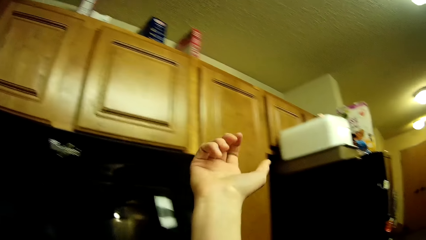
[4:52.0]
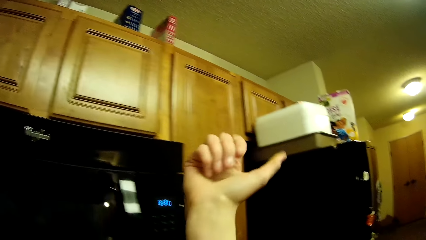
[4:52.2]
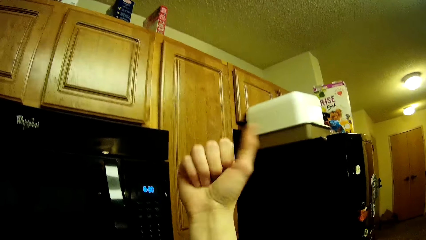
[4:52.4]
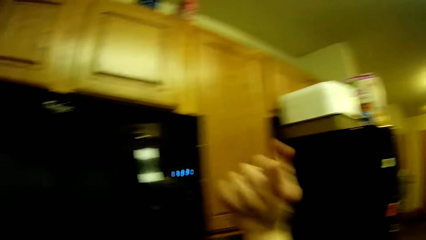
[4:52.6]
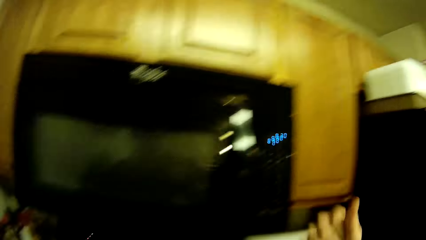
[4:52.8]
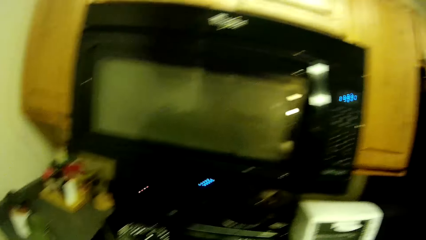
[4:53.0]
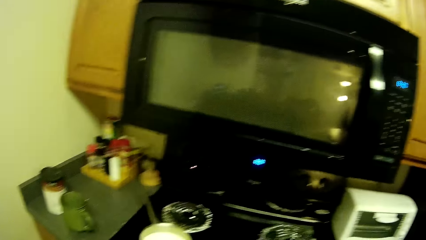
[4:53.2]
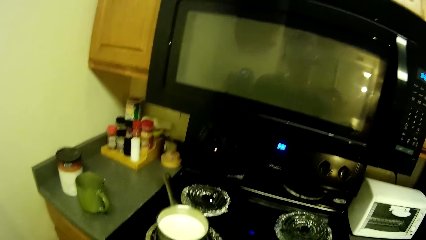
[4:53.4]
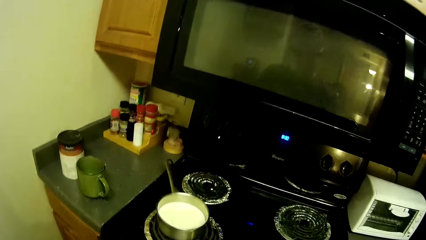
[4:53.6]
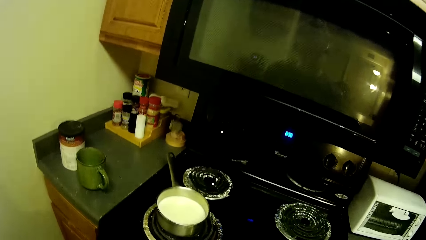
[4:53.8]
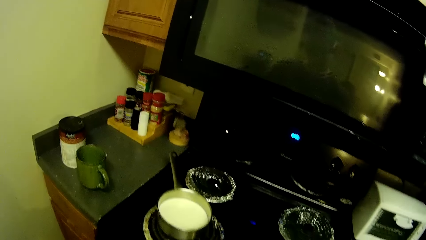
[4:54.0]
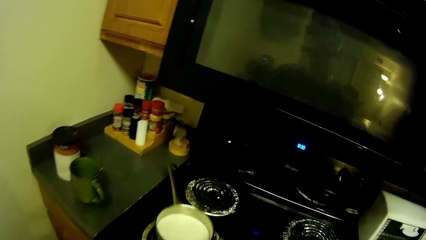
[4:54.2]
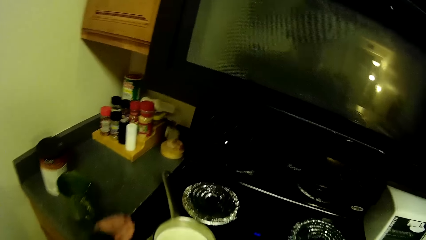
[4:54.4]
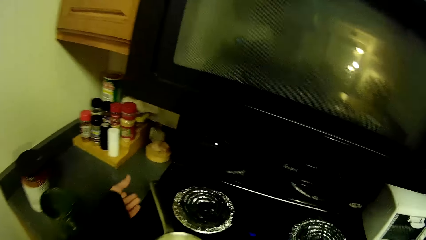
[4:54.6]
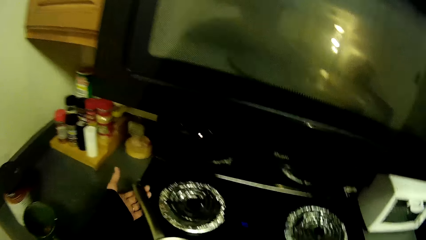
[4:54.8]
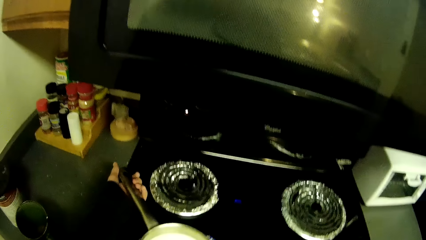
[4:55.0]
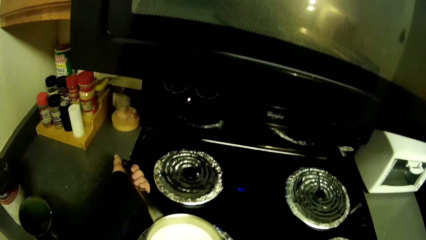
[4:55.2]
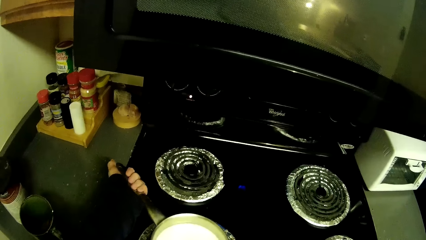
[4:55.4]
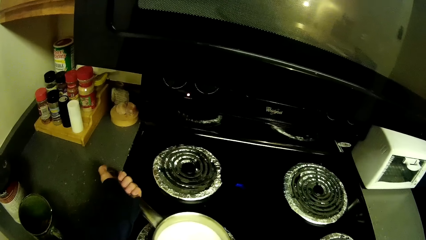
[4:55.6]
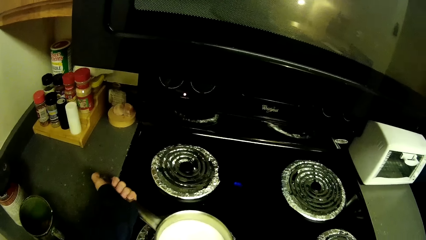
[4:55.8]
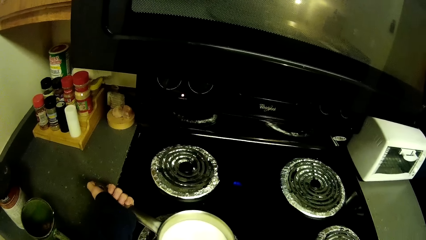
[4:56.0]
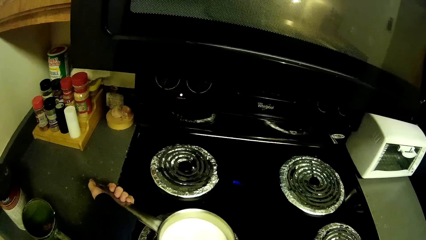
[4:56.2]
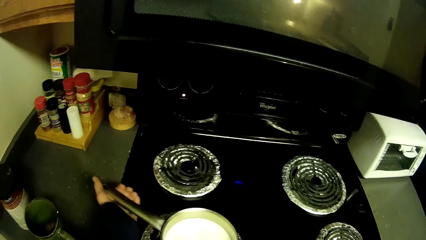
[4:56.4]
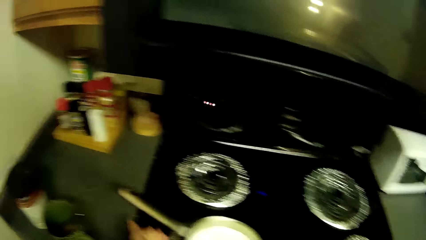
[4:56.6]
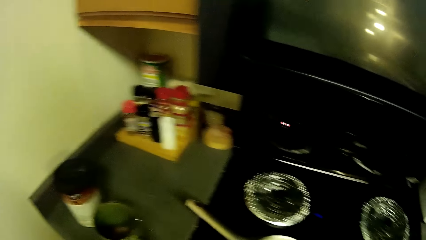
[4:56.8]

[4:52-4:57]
The camera wearer moves his hand. He holds the pan. He adjusts the pot.

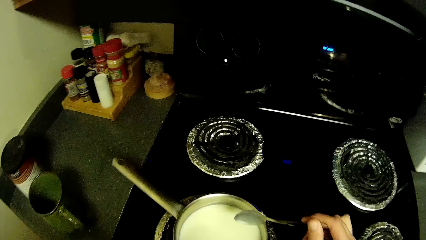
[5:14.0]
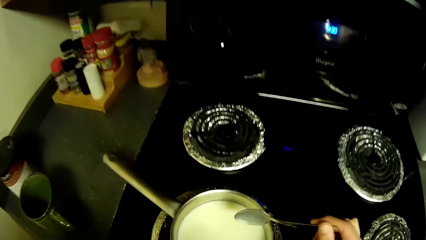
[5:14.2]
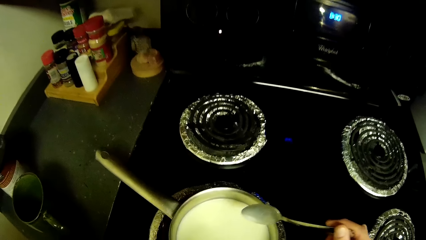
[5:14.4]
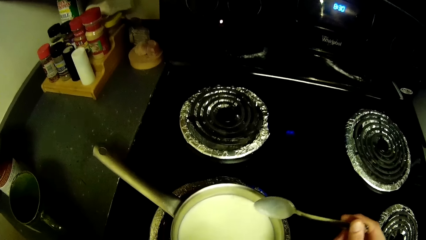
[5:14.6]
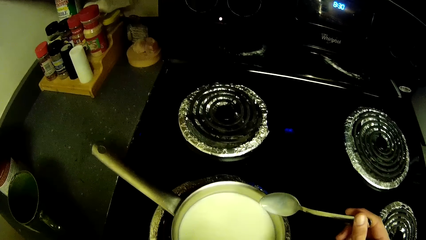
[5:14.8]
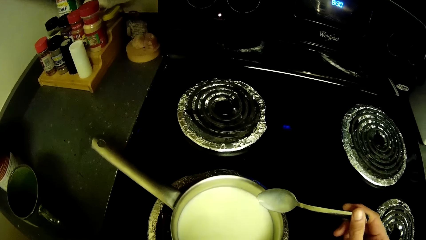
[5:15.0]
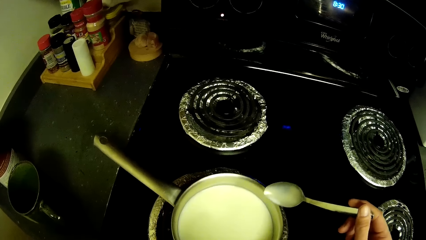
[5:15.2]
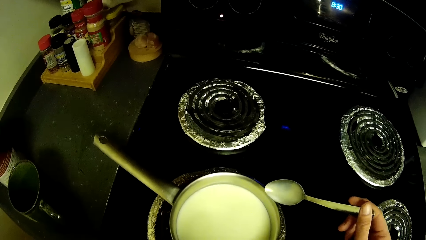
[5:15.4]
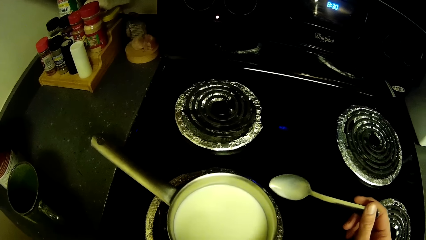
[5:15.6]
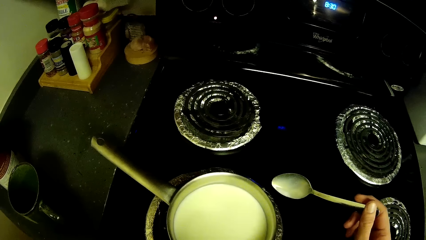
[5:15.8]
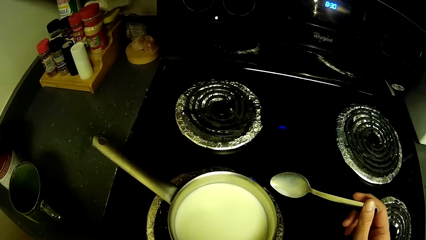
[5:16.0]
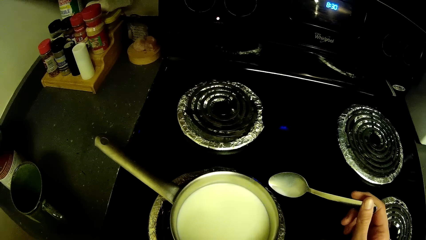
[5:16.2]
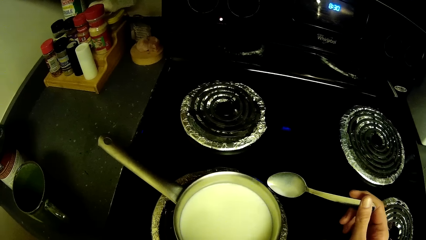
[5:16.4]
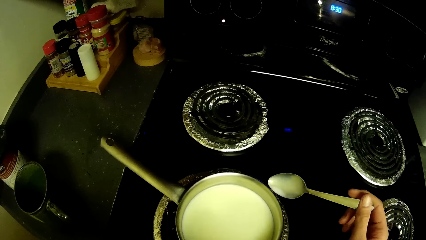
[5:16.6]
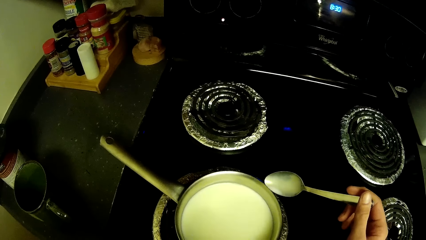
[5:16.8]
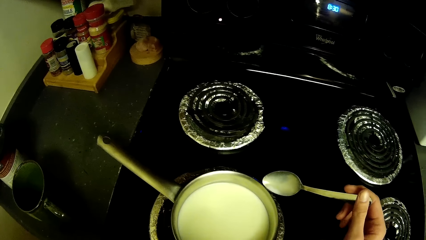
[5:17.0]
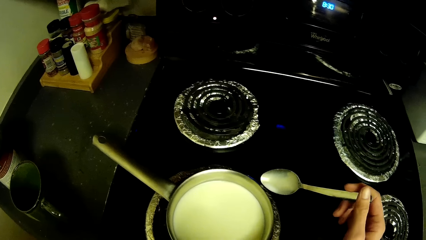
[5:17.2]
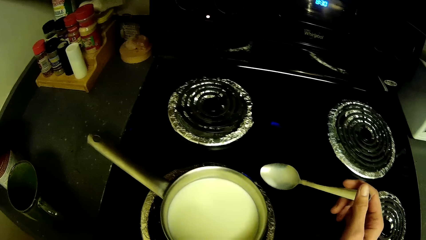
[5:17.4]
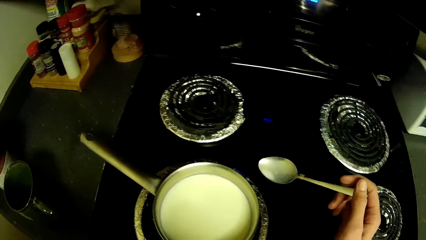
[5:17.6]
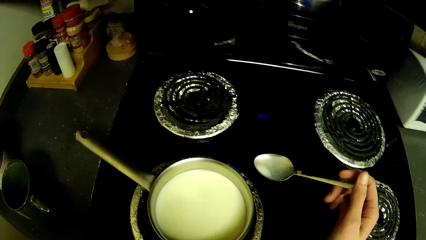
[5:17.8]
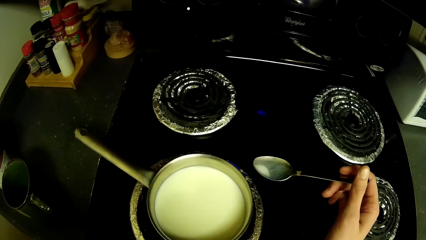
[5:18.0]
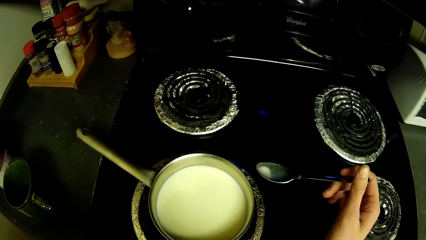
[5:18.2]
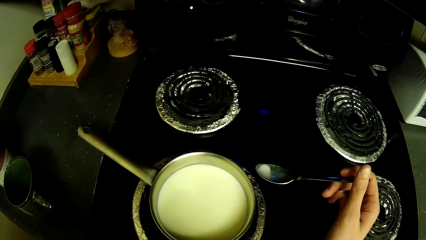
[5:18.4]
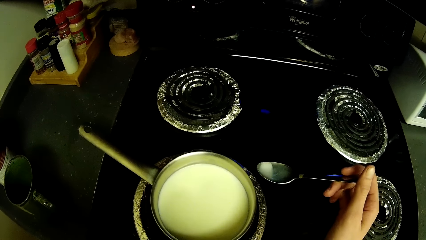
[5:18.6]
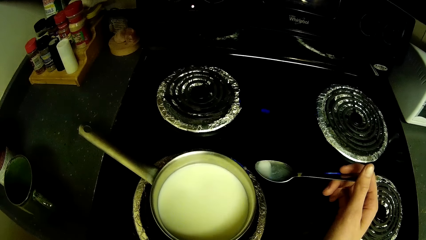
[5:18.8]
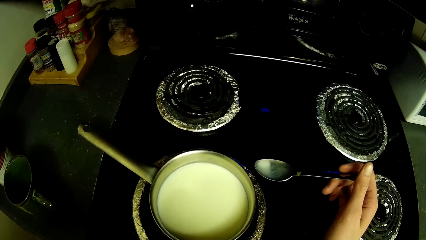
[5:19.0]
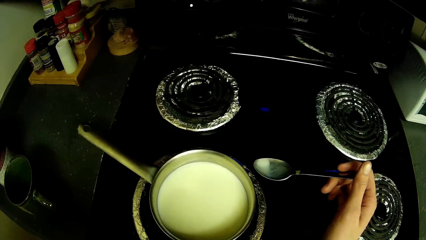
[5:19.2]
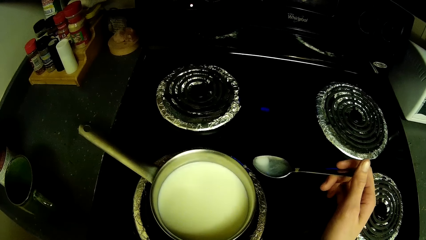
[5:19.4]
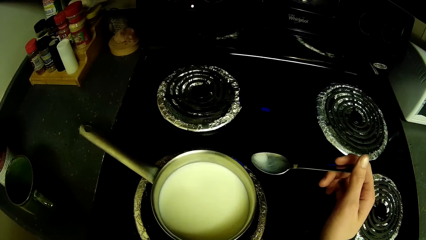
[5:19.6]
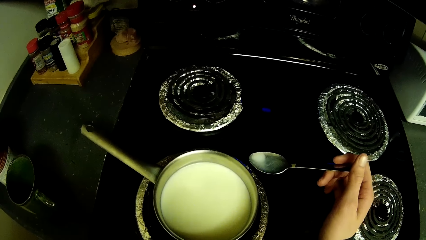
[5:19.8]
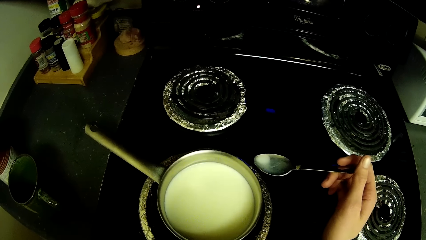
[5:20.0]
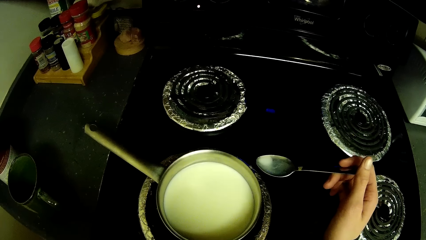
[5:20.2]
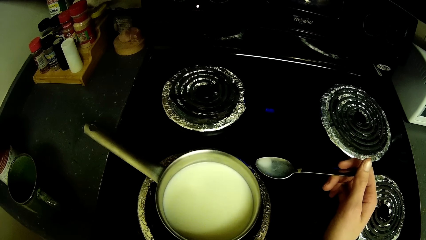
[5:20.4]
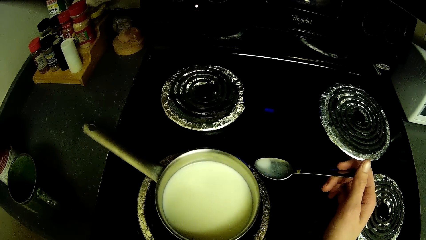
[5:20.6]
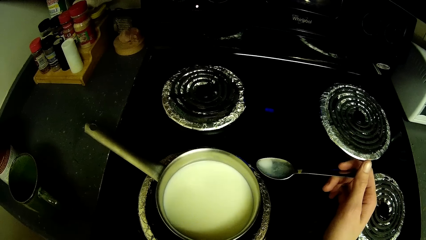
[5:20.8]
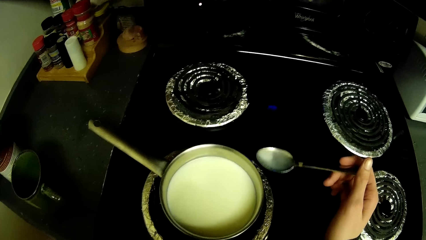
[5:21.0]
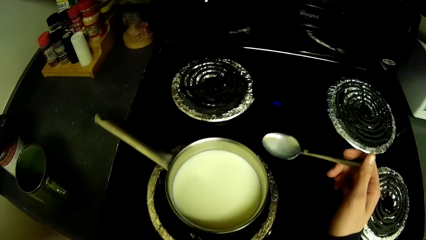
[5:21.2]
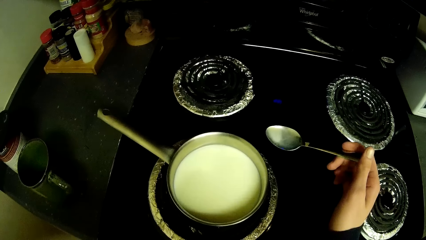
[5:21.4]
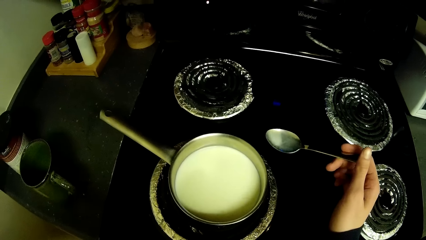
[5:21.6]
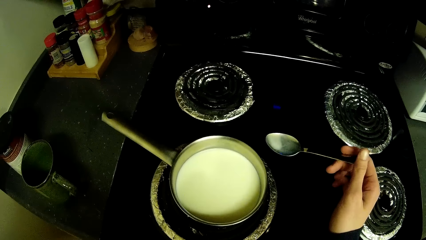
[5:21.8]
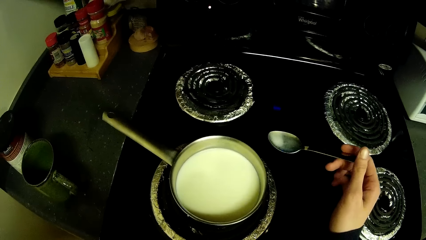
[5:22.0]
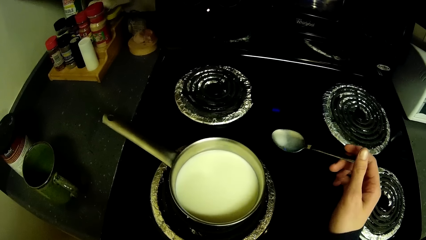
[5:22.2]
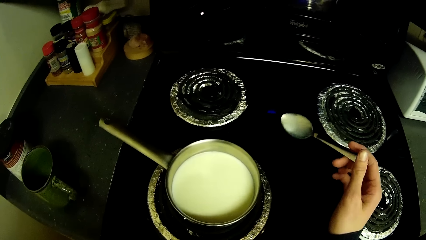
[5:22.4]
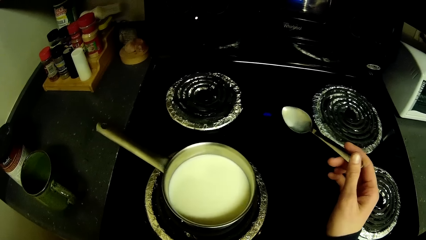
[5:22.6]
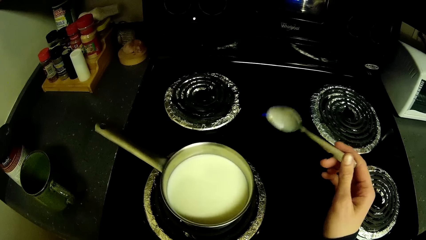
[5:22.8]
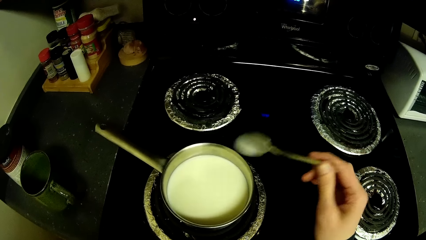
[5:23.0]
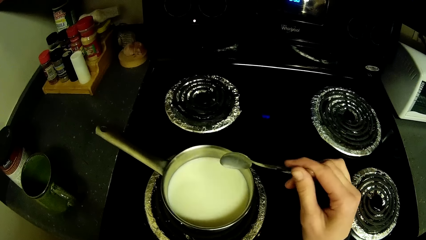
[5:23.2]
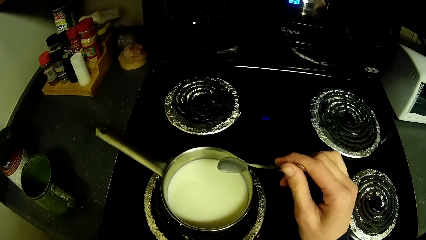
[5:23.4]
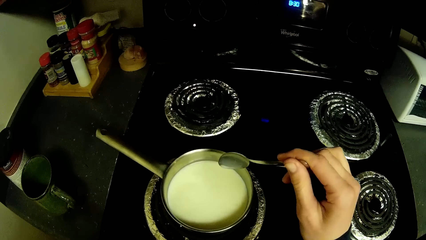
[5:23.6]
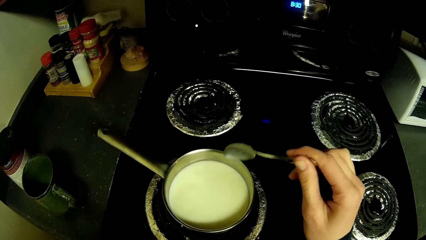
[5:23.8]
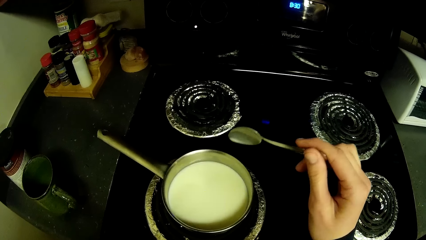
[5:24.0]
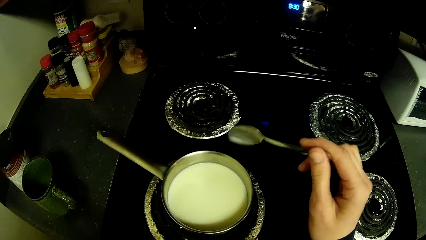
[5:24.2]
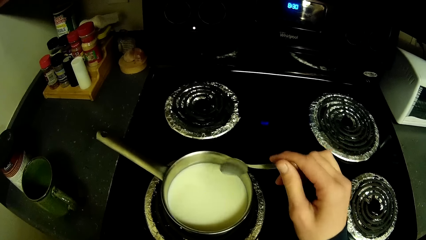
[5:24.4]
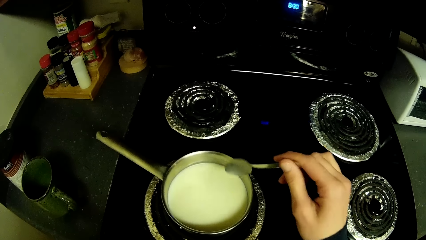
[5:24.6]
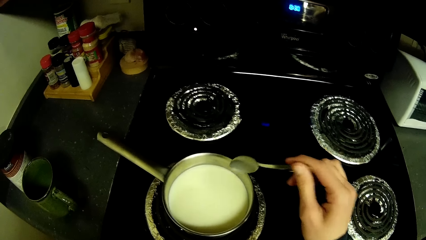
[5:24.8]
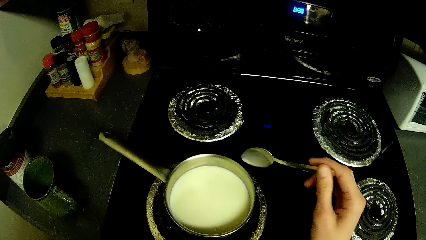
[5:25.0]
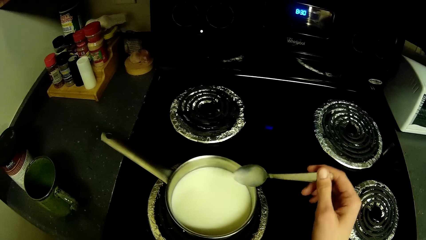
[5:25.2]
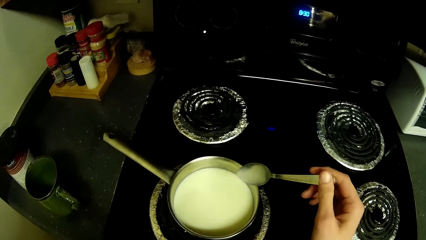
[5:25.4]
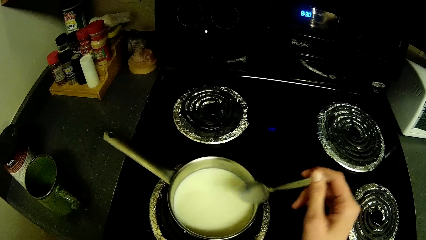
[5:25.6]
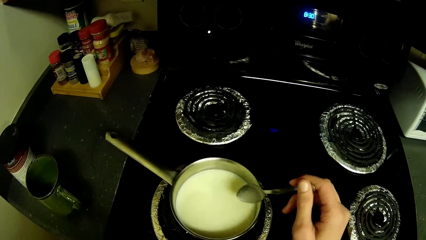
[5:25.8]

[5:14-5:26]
The camera wearer looks at the pan. They shake the spoon.
